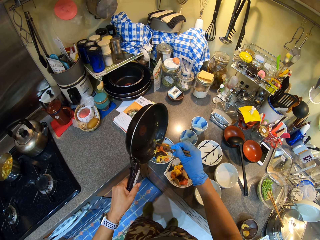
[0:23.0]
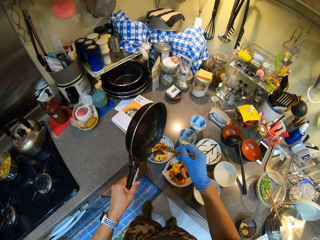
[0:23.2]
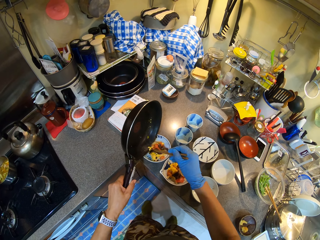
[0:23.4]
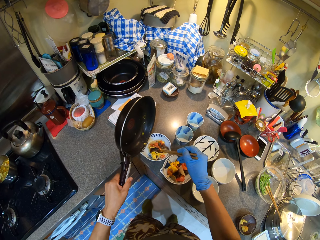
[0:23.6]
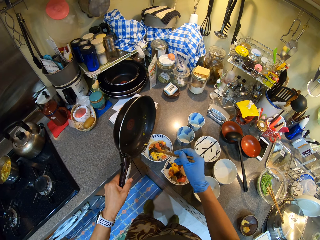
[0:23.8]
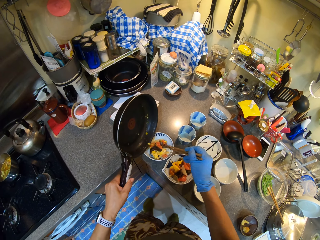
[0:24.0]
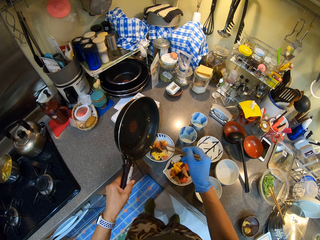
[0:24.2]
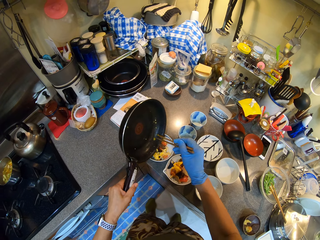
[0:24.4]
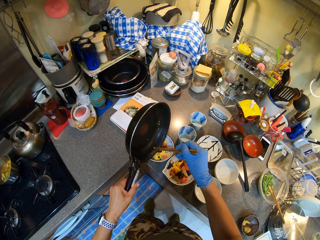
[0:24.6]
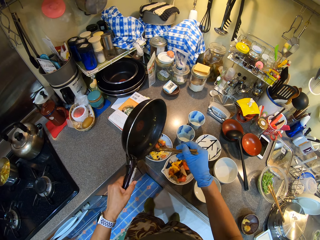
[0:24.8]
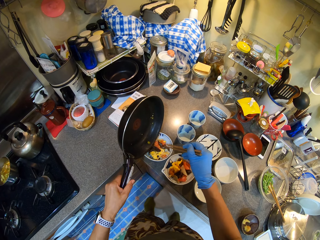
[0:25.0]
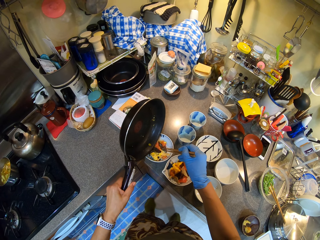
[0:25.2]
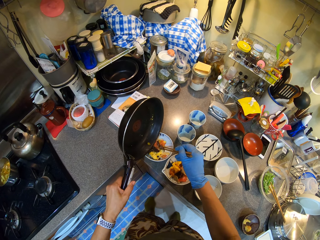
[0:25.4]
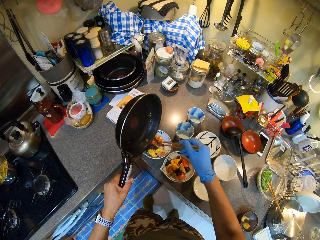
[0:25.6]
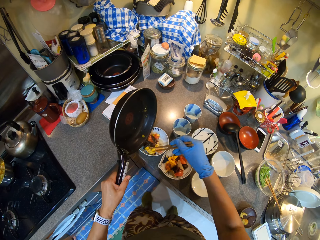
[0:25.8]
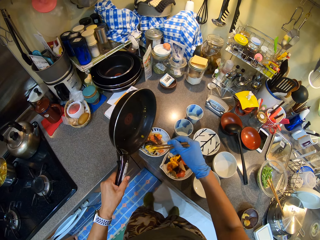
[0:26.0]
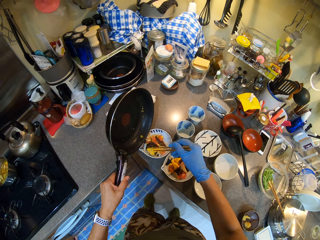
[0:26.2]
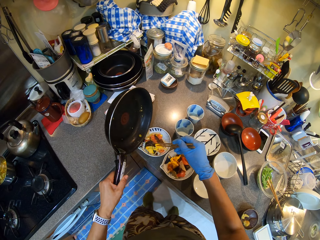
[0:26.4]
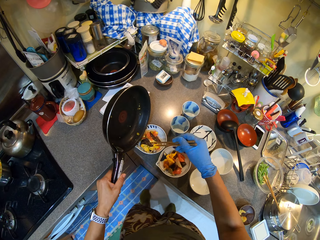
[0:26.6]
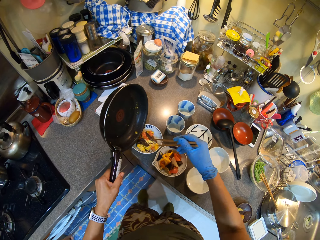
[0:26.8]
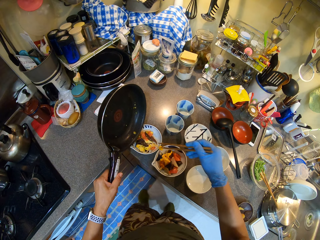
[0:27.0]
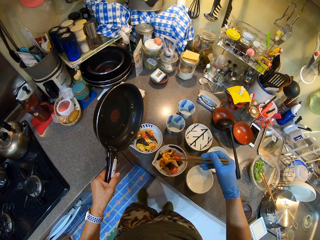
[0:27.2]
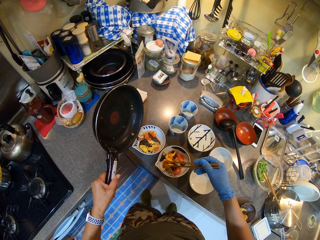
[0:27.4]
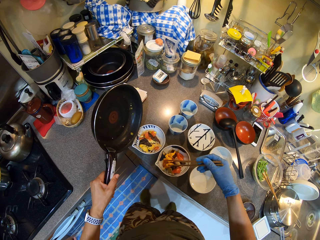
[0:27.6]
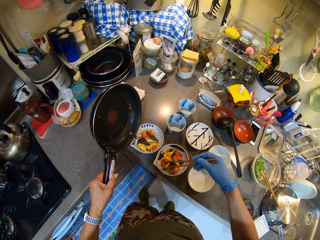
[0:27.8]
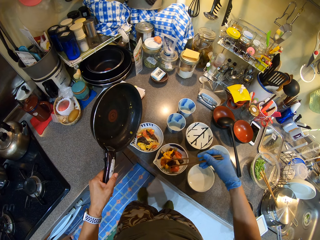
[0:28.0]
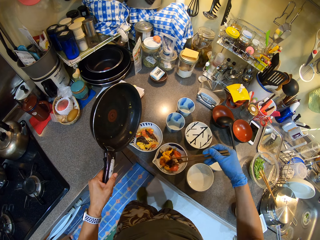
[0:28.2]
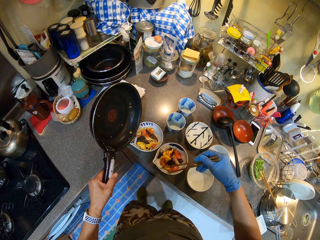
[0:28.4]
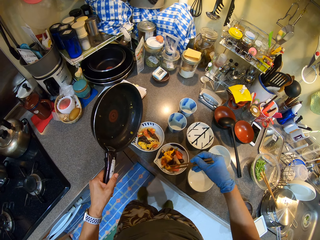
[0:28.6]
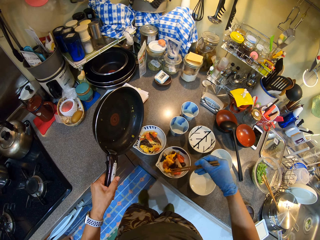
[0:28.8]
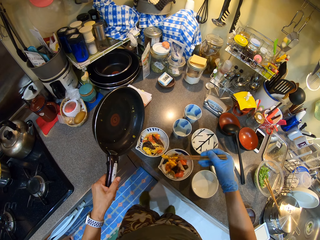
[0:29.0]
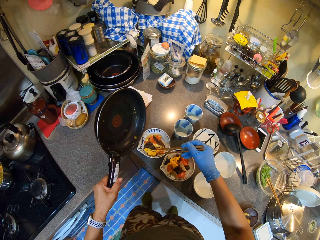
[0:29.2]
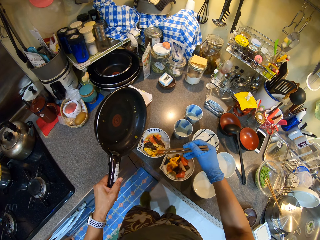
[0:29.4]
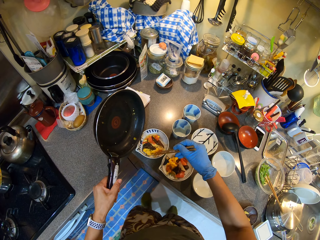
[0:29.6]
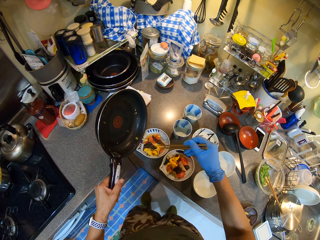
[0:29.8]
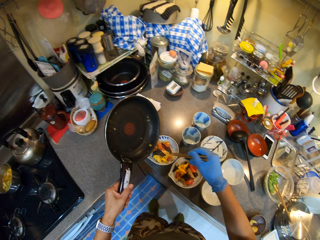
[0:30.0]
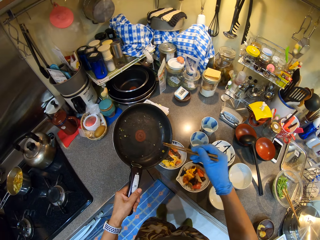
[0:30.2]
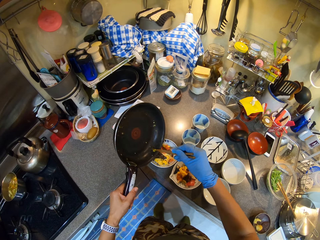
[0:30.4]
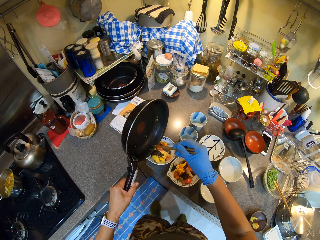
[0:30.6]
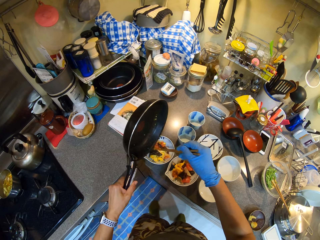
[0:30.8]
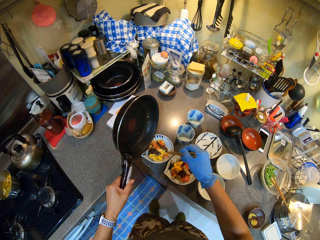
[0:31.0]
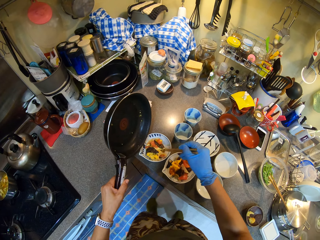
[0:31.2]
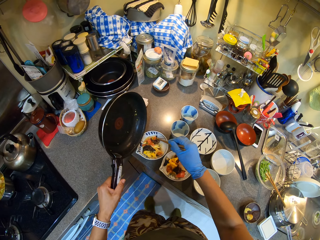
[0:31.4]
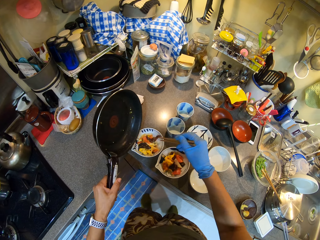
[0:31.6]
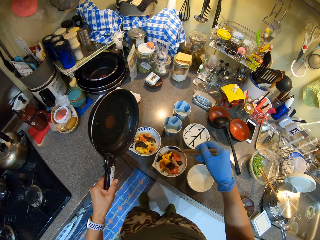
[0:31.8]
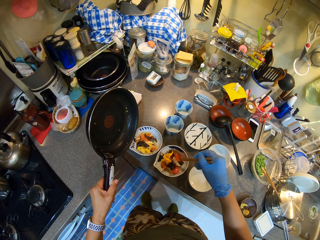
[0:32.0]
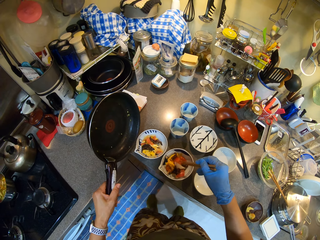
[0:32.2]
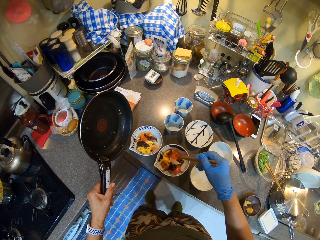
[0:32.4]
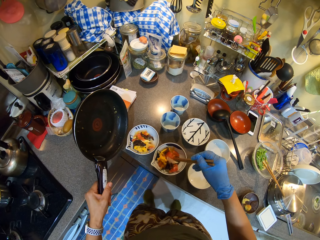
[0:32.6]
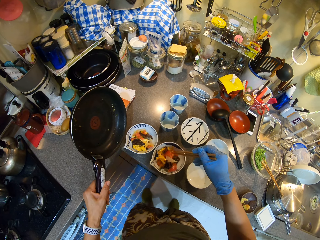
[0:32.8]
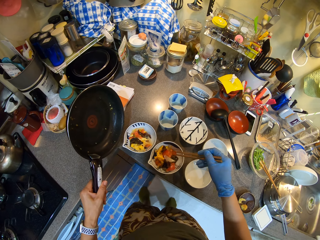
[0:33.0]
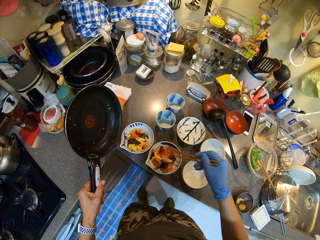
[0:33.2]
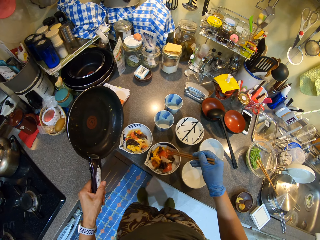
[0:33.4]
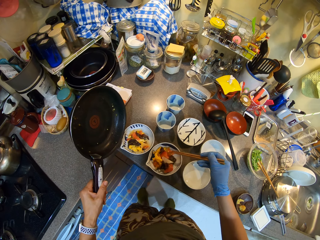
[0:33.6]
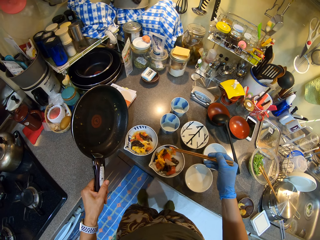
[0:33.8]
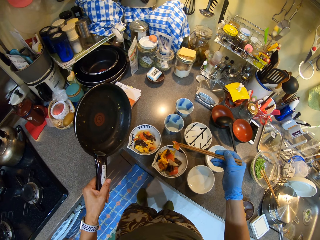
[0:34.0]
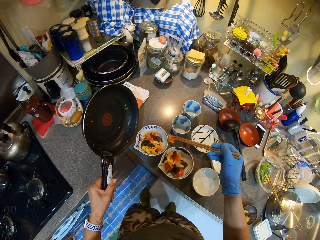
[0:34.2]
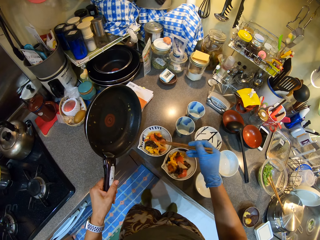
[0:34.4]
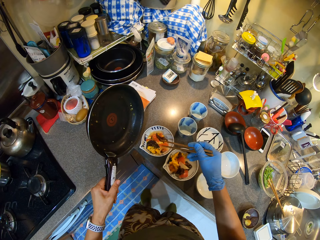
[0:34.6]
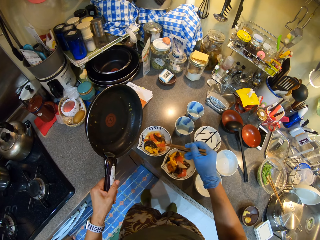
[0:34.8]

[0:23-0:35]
The camera wearer scoops something in the bowl with a chopping stick.

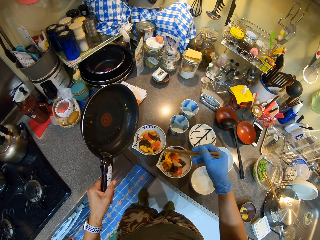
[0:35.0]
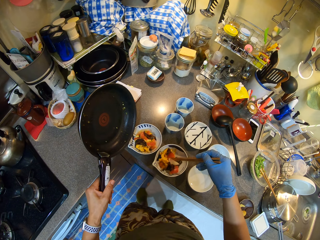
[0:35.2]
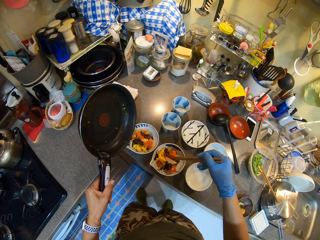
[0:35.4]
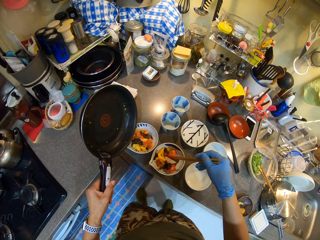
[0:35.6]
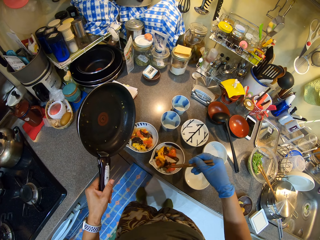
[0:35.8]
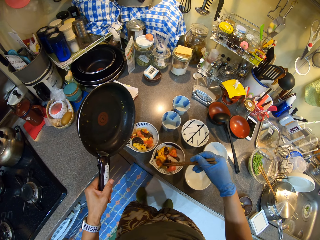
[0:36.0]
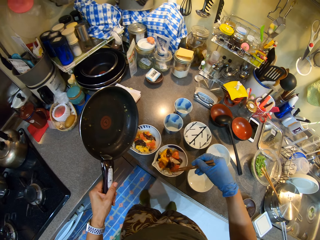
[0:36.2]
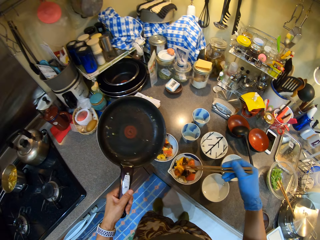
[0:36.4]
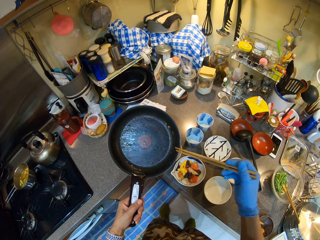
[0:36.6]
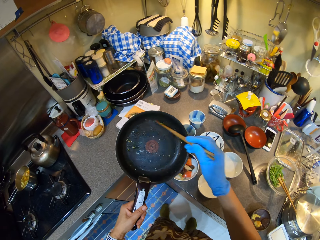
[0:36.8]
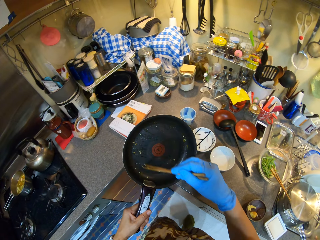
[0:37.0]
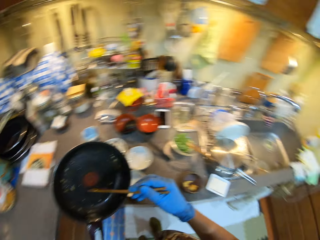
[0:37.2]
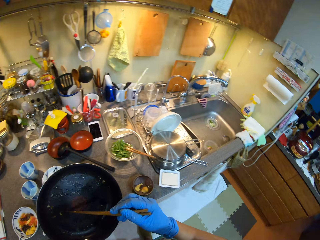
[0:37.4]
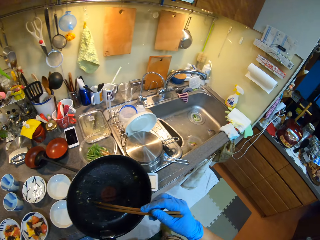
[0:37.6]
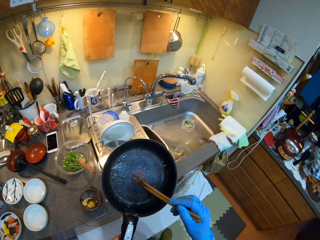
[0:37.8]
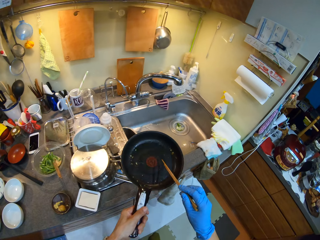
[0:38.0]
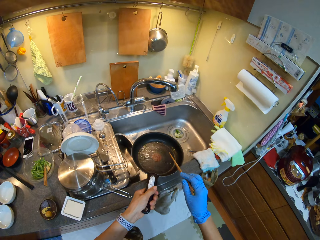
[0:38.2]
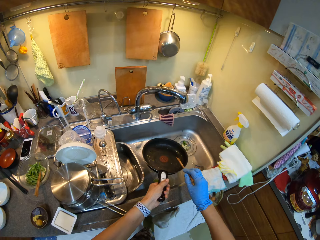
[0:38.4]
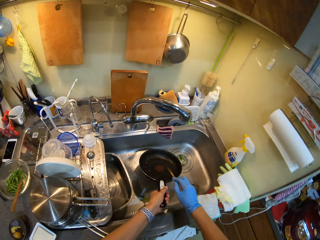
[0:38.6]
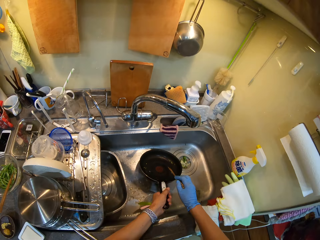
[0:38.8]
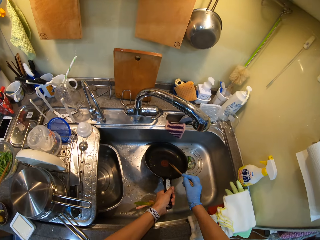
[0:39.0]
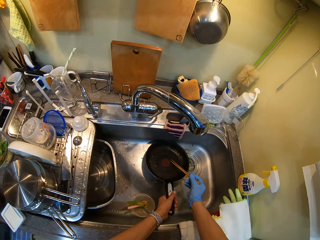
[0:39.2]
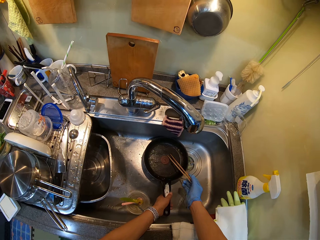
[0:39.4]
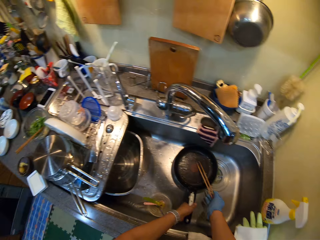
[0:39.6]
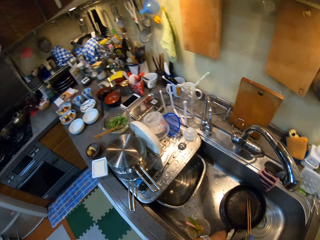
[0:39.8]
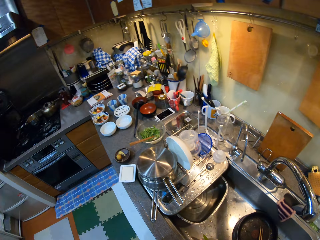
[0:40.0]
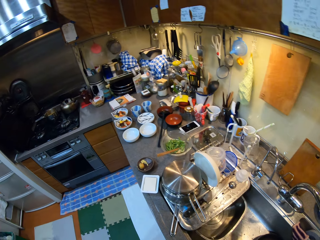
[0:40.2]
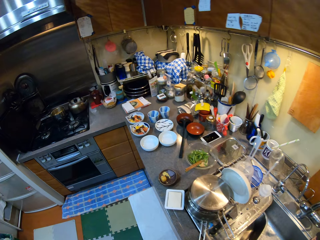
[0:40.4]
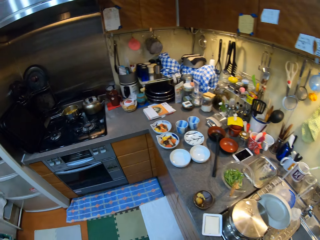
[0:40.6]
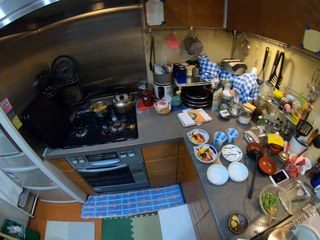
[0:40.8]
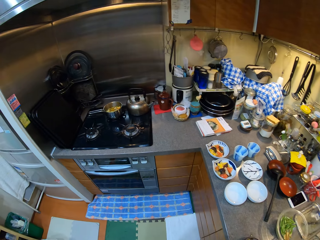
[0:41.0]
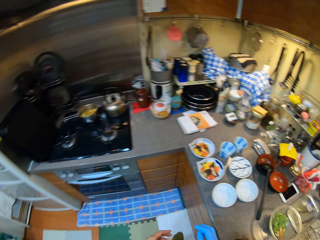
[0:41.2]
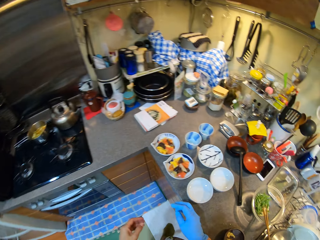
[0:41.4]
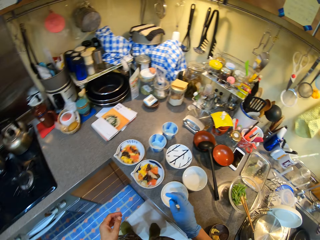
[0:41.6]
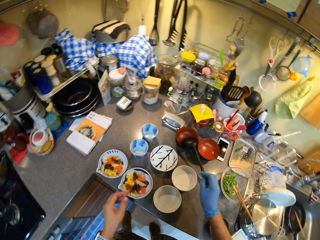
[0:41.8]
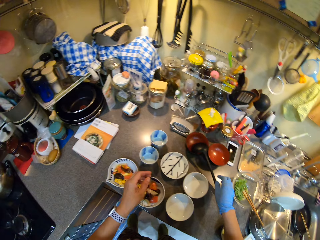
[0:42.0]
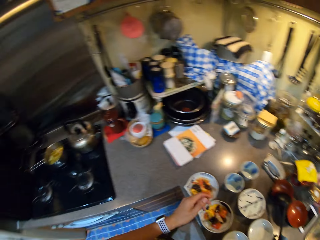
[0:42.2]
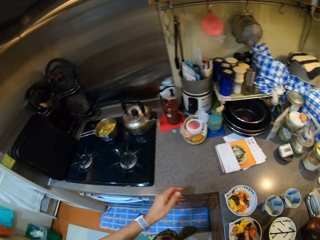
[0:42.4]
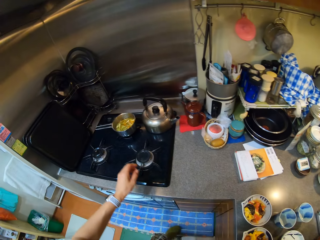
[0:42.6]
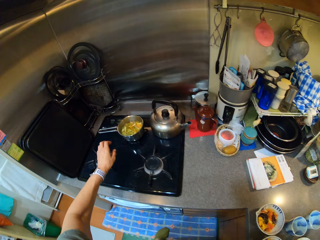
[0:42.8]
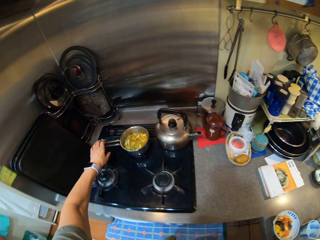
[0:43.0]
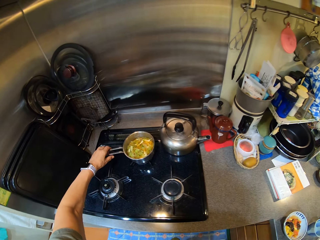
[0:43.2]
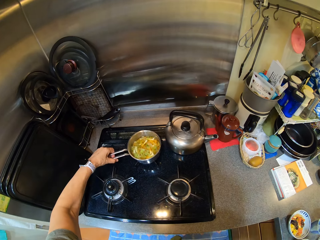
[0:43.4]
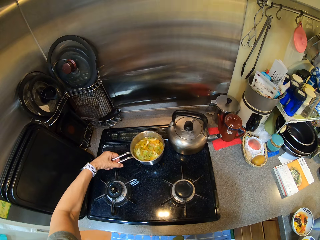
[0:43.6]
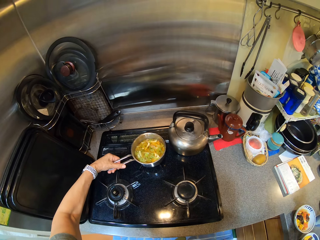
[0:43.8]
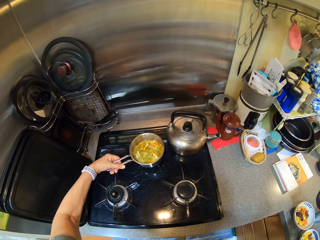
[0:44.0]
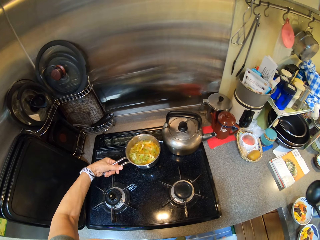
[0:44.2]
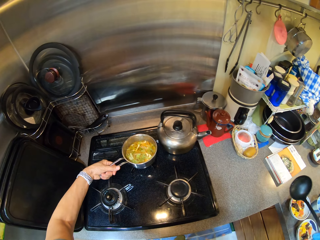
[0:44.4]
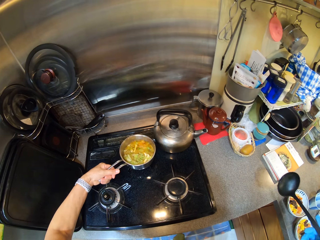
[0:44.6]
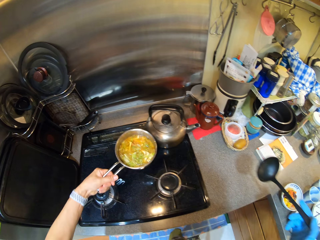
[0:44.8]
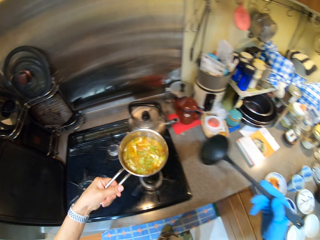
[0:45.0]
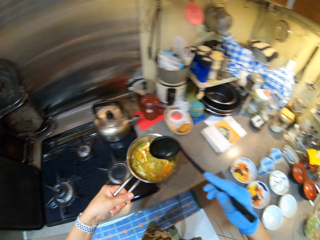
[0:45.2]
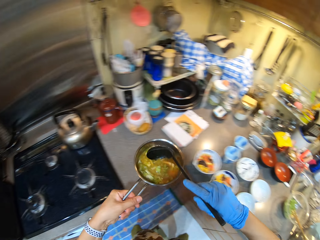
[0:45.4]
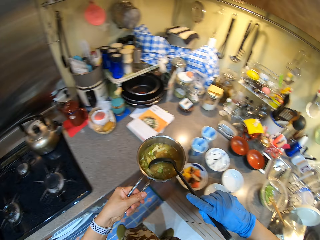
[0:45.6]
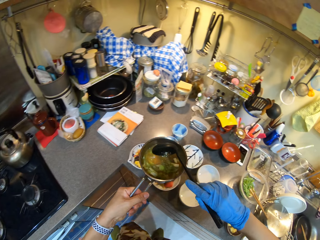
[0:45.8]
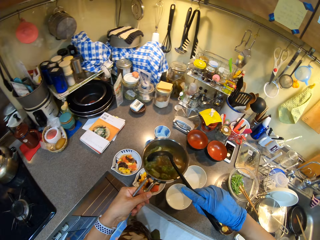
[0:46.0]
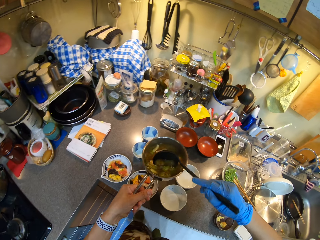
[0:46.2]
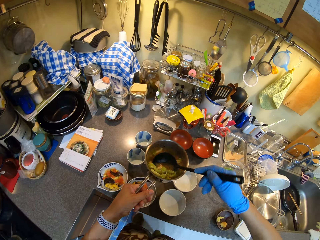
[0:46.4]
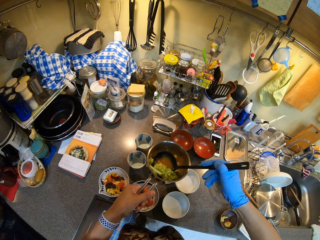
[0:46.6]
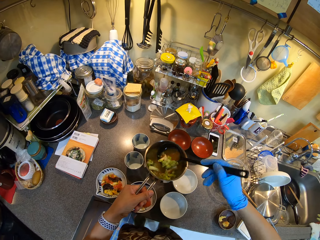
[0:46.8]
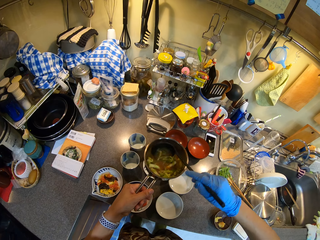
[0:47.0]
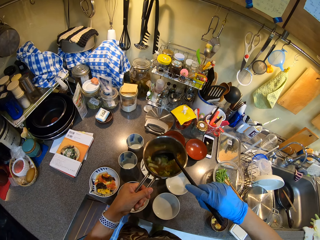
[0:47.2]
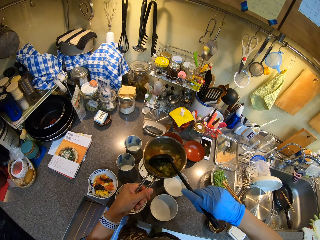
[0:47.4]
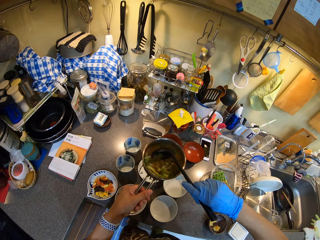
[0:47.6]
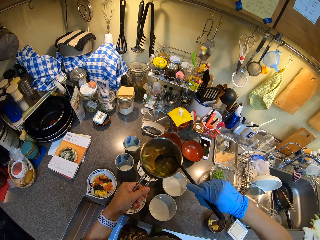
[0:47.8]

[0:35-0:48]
The camera wearer holds the cooking pan with his hands. He places the cooking pan in the sink. He walks around the kitchen. He picks up the cooking pot on the cooker. He scoops the food with a serving spoon. He serves the food in the plates.
